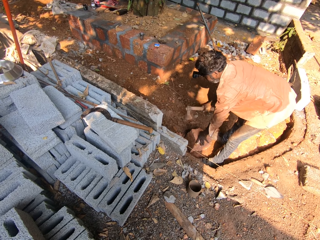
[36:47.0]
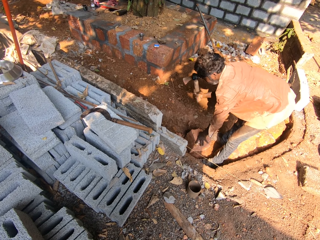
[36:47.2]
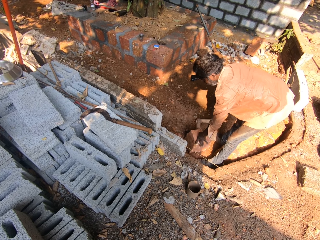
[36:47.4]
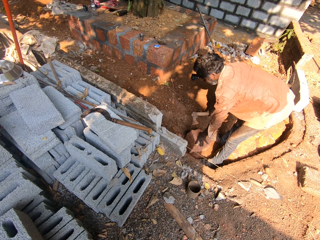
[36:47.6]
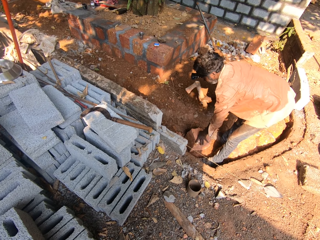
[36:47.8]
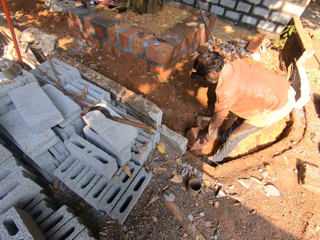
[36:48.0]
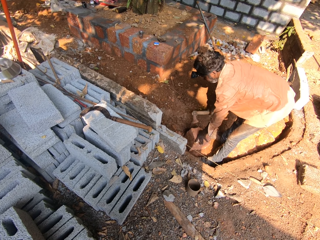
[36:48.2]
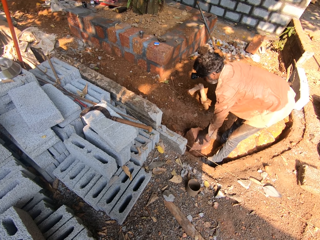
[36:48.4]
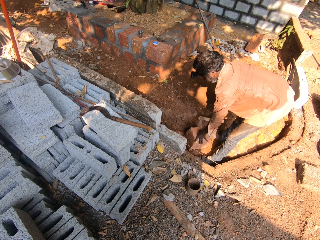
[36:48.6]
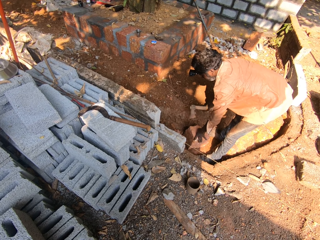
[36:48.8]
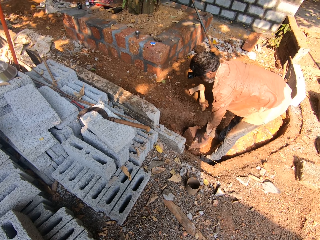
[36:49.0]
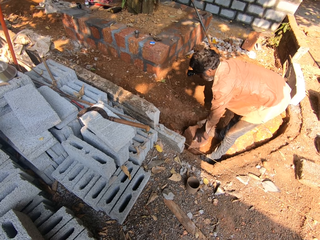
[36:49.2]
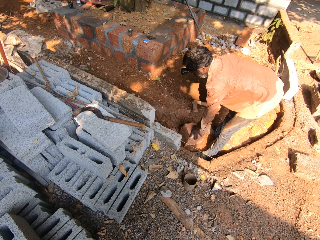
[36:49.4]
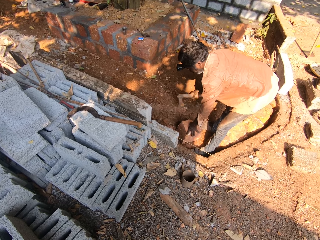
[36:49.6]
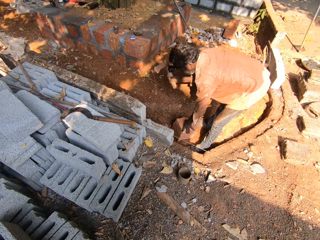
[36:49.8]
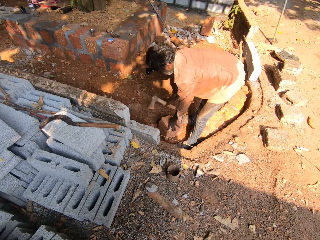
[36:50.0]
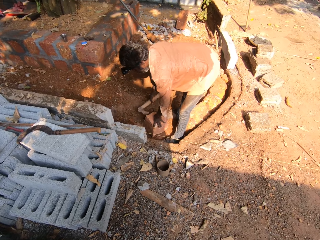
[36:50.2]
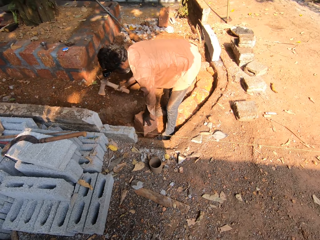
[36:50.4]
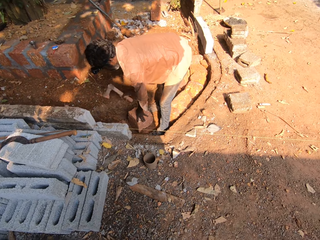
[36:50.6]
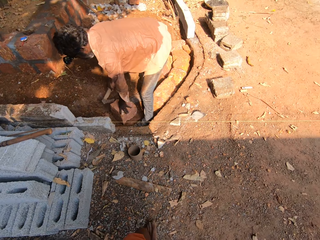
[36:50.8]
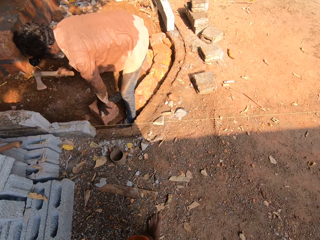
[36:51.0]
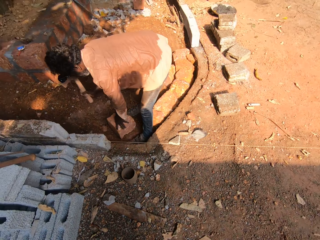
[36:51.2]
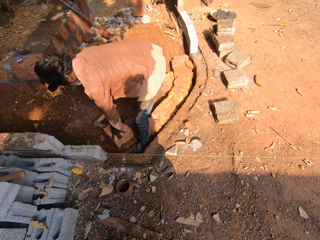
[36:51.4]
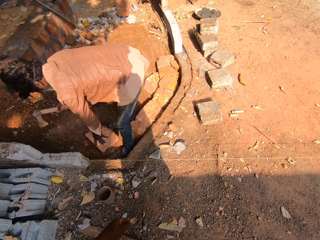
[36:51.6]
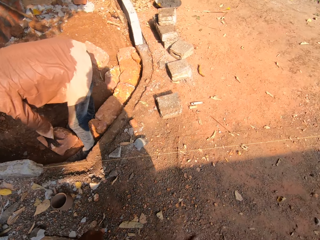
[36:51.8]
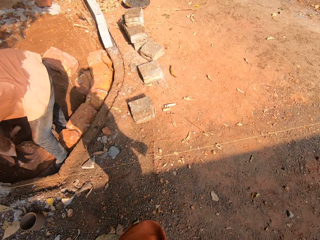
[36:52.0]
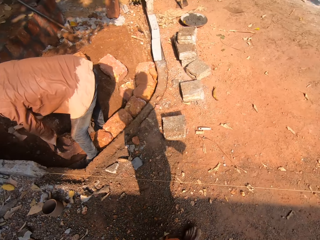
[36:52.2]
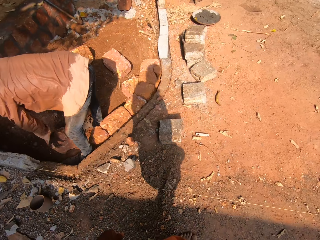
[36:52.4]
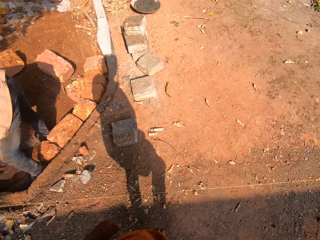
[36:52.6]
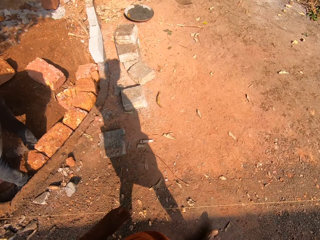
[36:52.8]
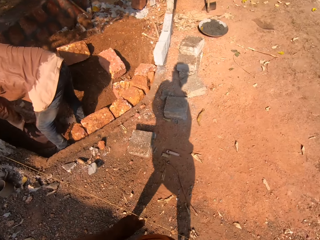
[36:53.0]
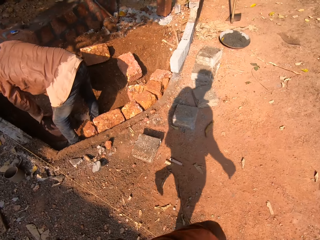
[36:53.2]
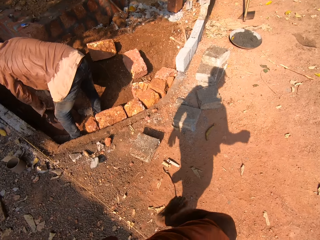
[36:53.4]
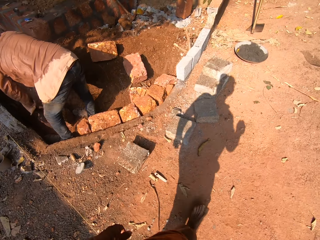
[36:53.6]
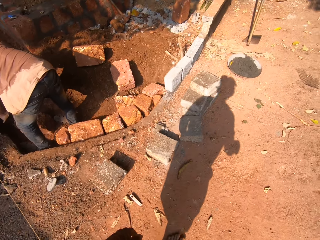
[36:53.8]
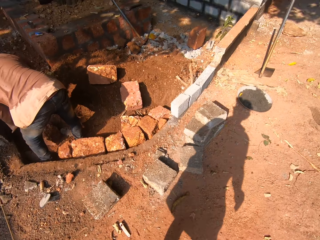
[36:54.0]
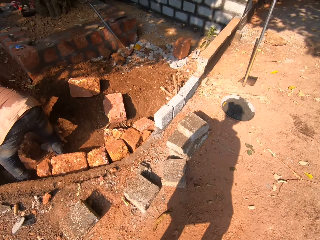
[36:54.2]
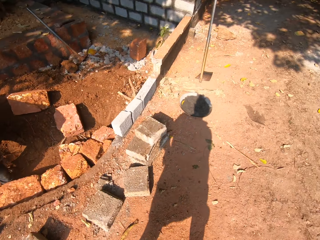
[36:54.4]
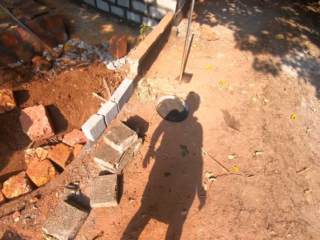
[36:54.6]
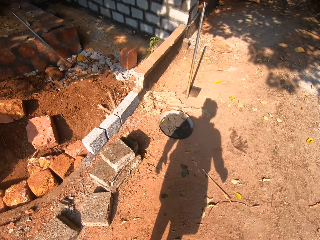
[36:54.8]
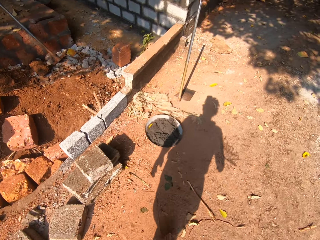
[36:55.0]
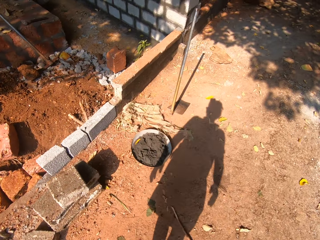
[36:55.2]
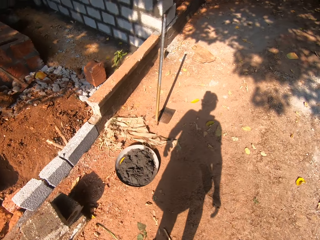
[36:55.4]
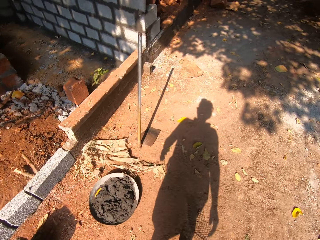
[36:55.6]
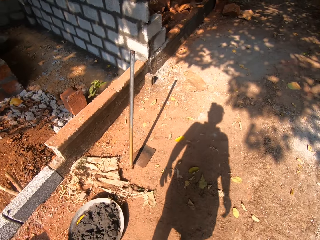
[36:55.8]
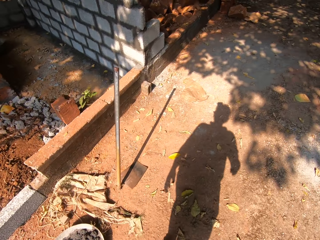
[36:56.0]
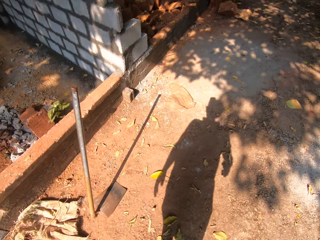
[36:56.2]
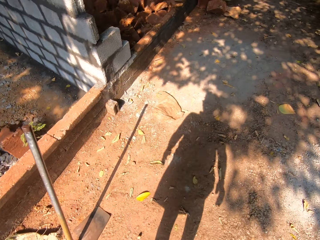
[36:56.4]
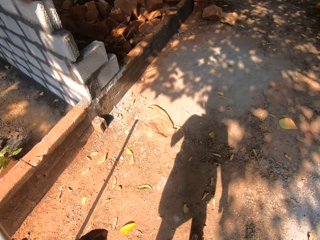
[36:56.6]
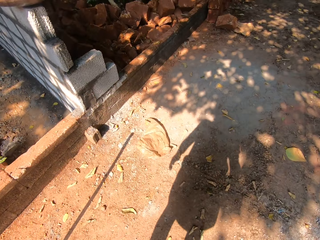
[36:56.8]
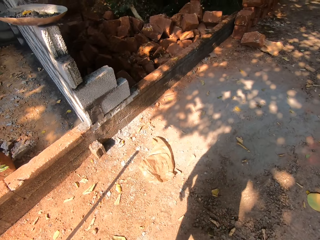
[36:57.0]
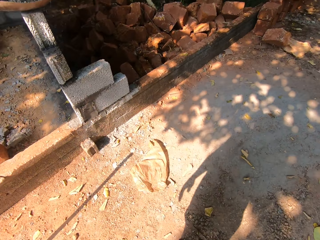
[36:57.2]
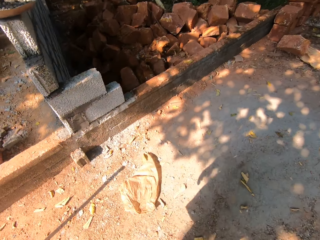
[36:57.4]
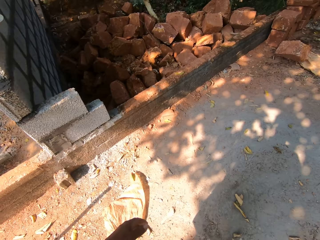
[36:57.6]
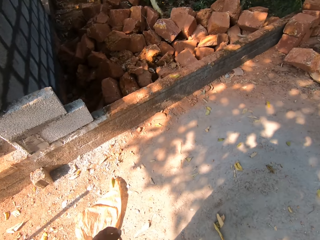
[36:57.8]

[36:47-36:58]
The camera wearer walks back.

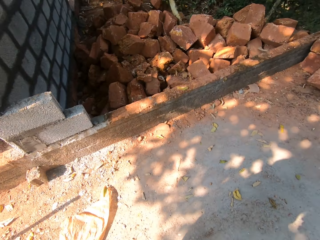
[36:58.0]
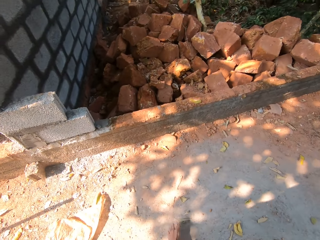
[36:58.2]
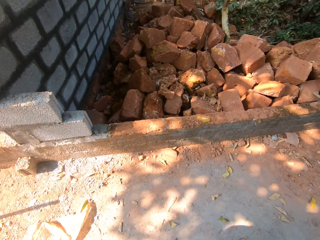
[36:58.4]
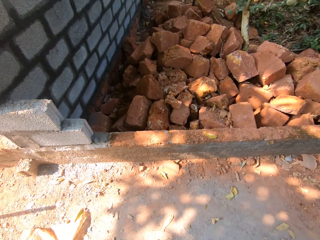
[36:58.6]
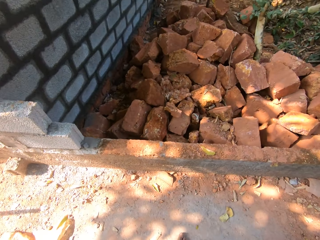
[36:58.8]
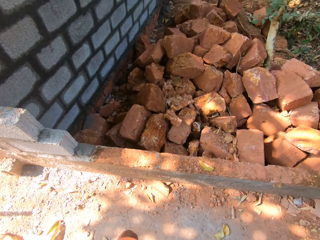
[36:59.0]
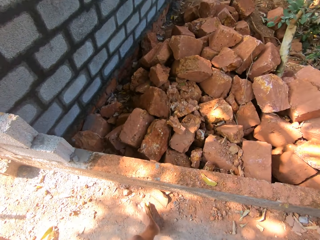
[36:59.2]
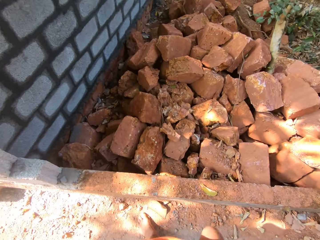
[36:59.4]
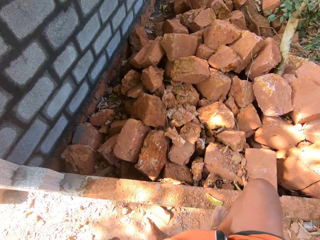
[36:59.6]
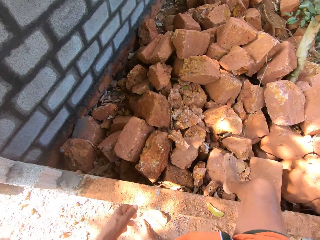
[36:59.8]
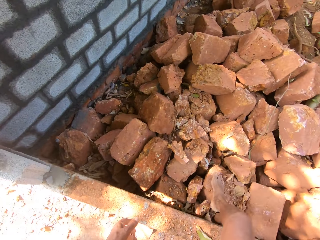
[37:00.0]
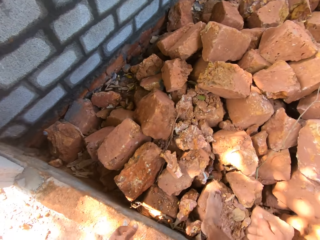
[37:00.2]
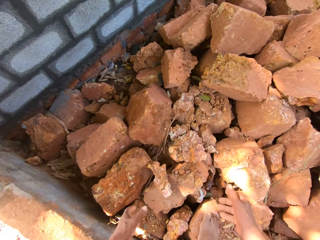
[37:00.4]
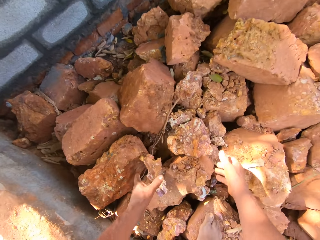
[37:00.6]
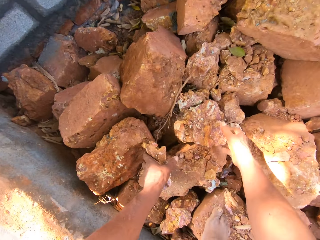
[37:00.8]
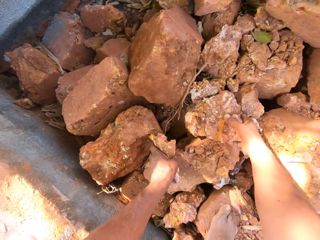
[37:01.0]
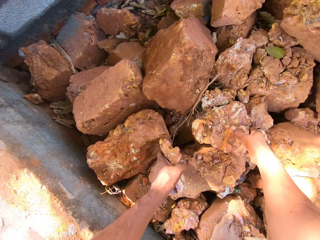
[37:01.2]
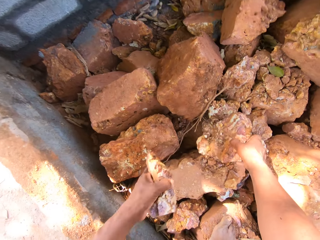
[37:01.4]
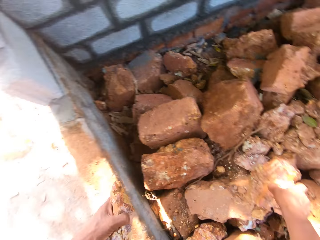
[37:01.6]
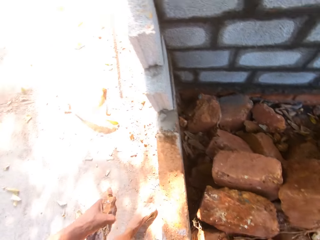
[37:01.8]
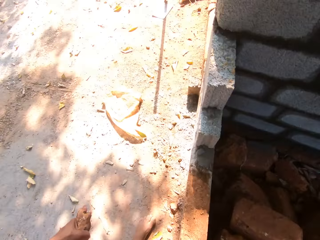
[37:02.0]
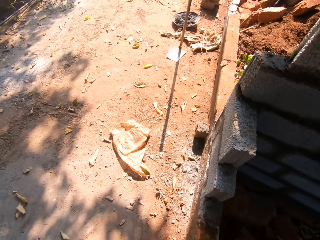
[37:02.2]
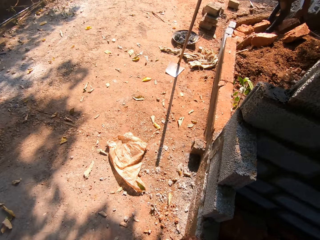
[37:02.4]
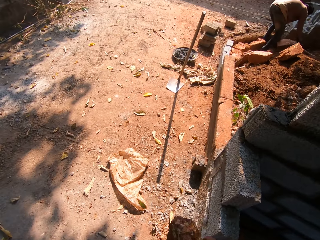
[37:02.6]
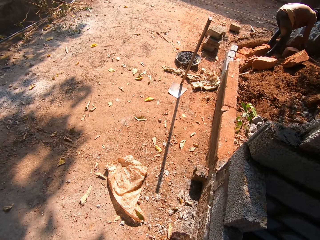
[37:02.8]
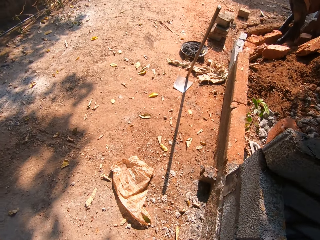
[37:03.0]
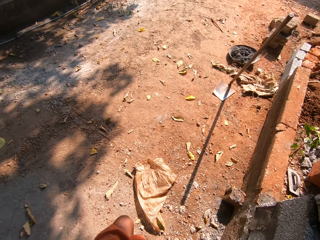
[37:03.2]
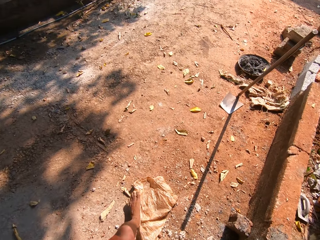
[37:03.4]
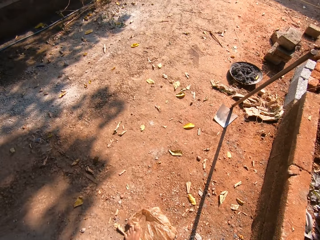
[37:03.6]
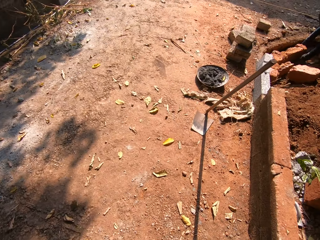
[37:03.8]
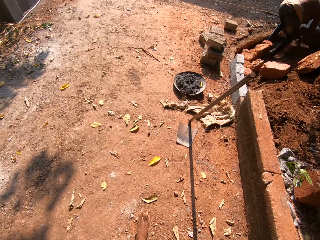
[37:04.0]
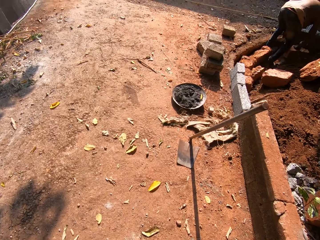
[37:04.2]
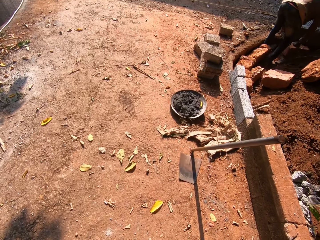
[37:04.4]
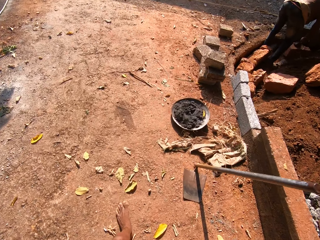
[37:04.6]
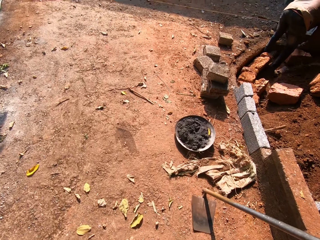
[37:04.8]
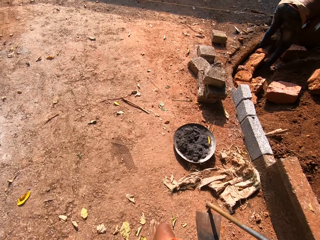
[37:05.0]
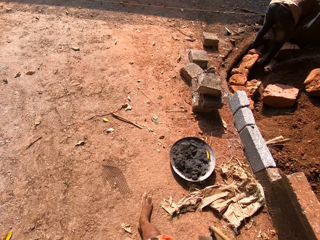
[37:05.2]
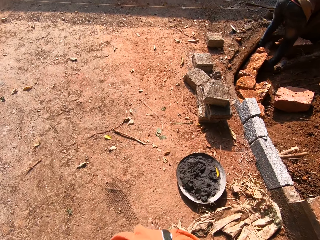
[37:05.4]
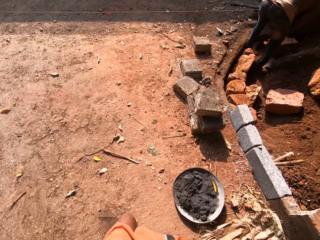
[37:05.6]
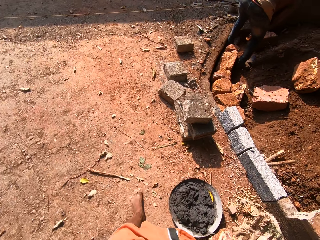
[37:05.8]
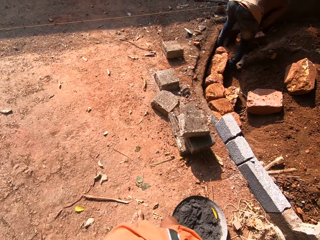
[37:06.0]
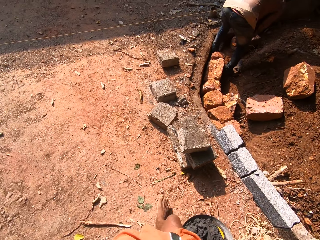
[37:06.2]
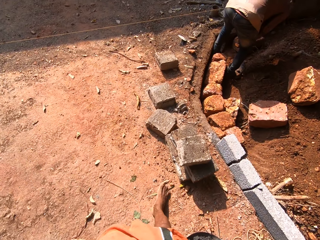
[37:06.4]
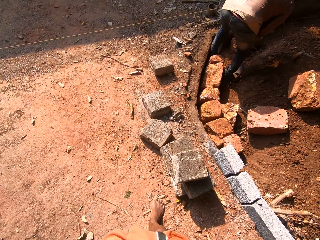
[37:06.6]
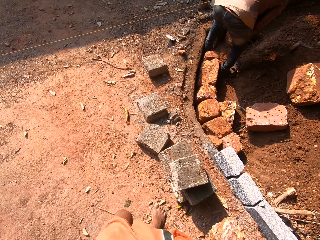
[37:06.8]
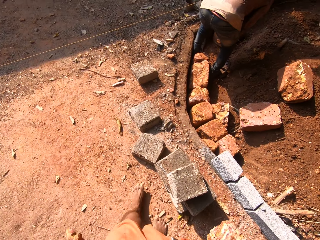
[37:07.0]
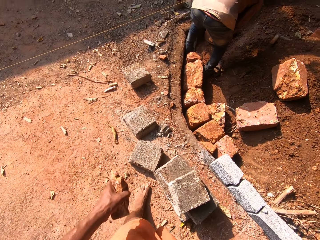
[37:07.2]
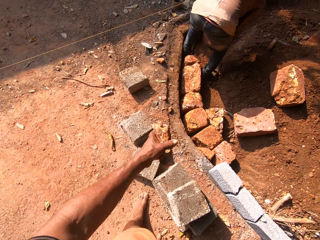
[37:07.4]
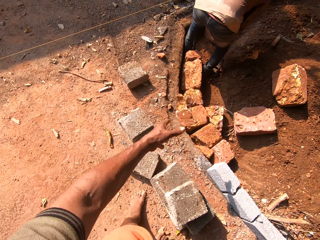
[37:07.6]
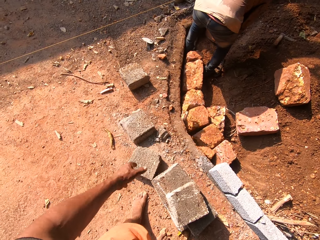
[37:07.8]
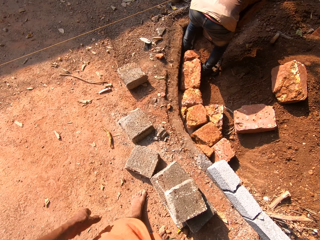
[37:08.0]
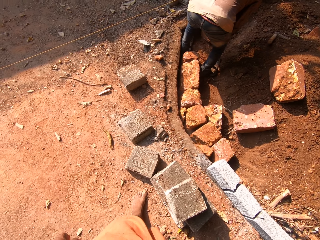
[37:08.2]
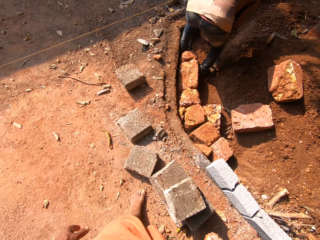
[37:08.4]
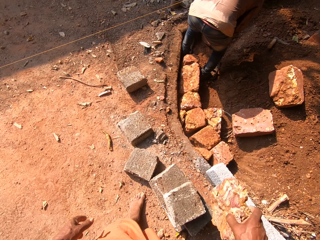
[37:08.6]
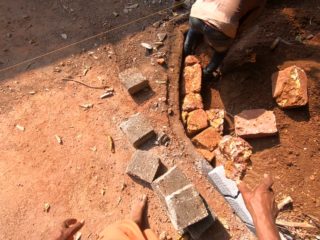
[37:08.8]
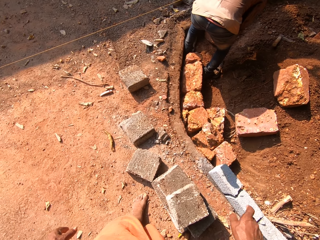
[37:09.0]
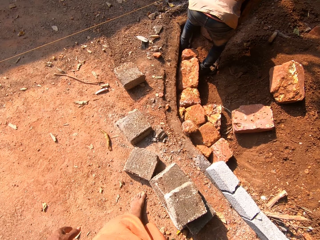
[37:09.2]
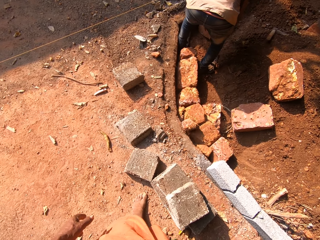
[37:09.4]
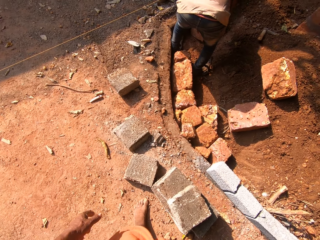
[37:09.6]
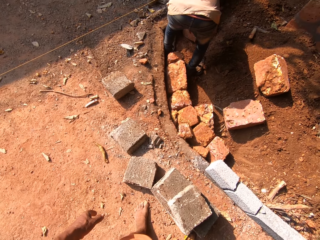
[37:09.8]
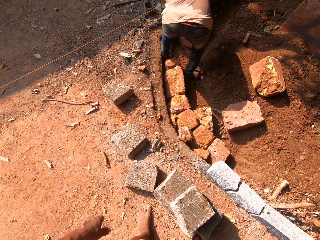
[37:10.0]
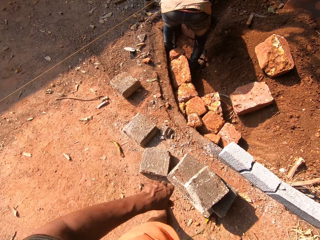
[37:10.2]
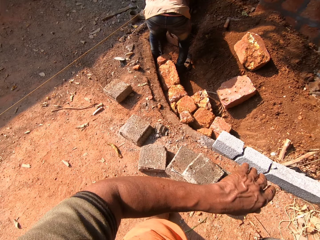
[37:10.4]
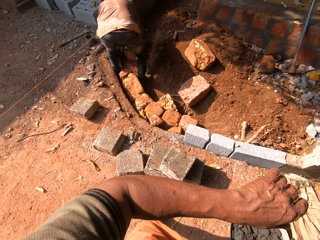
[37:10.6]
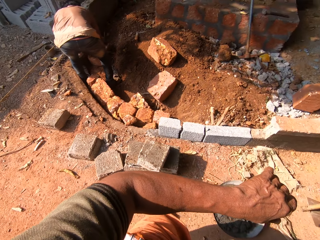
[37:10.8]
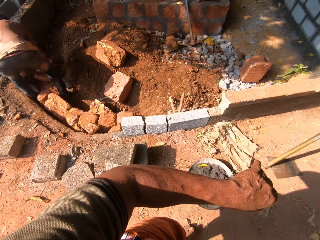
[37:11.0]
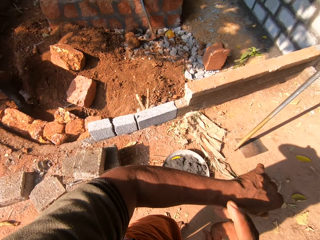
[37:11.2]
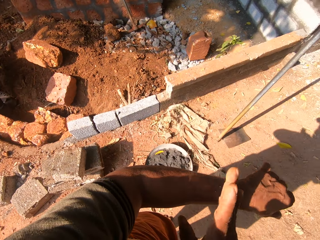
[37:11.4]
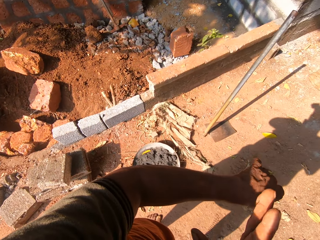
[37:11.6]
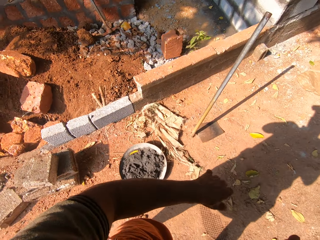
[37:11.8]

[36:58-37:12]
The camera wearer carries a broken brick from a pile of broken brick in both hands. He picks the pieces of stone. He walks back. He throws the broken brick on the ground with his left hand. He throws the broken brick on the ground with his right hand.
